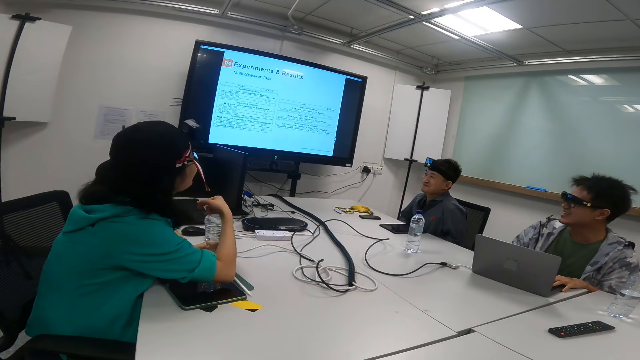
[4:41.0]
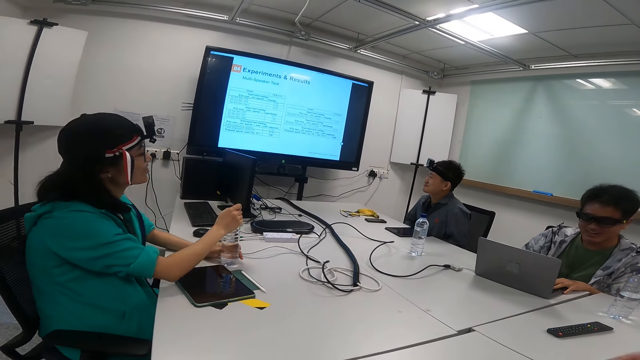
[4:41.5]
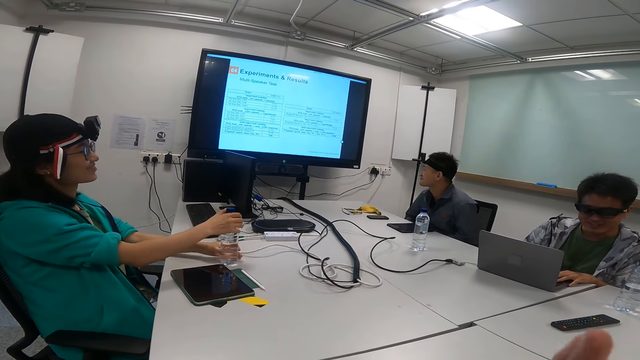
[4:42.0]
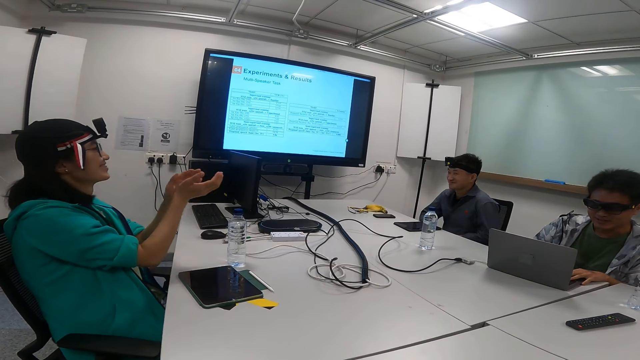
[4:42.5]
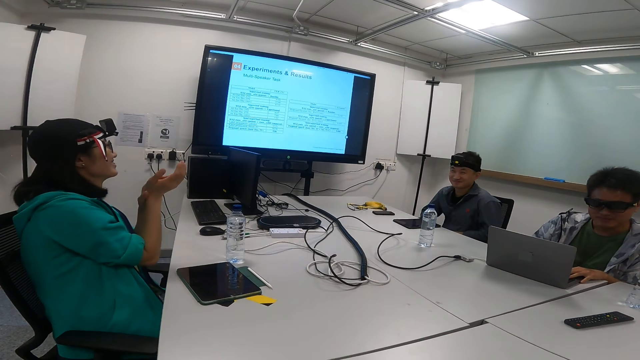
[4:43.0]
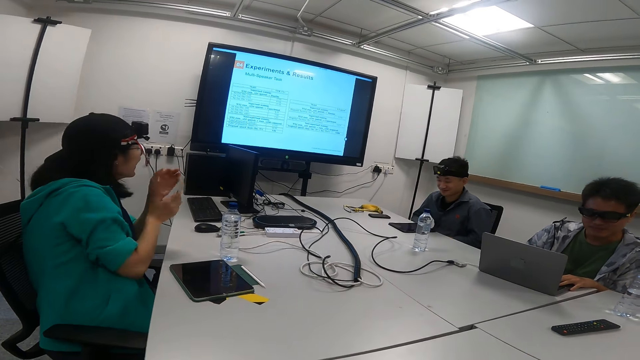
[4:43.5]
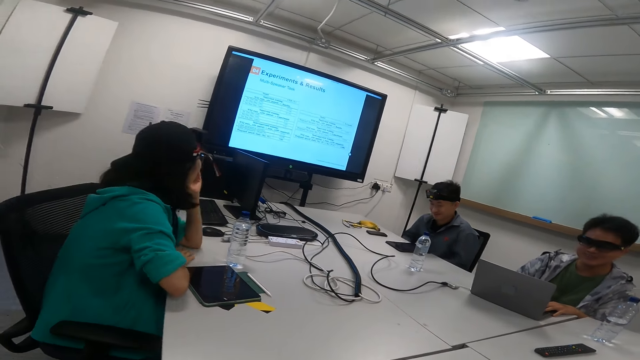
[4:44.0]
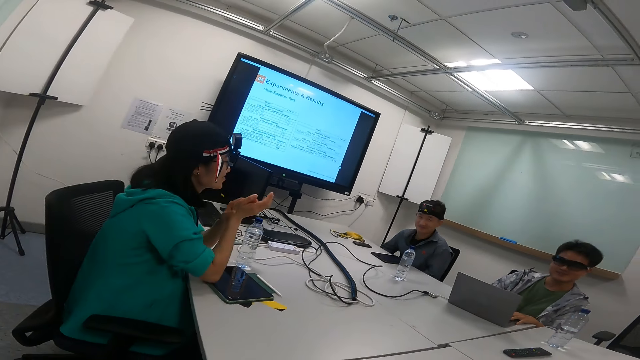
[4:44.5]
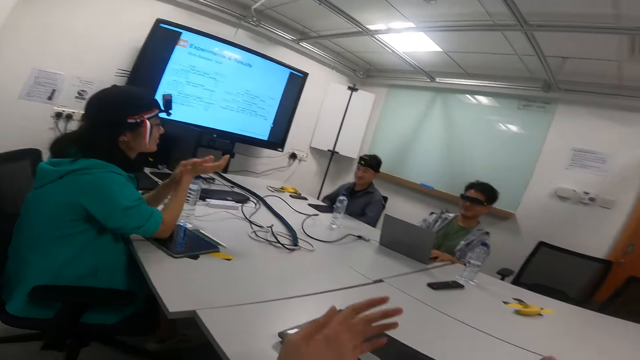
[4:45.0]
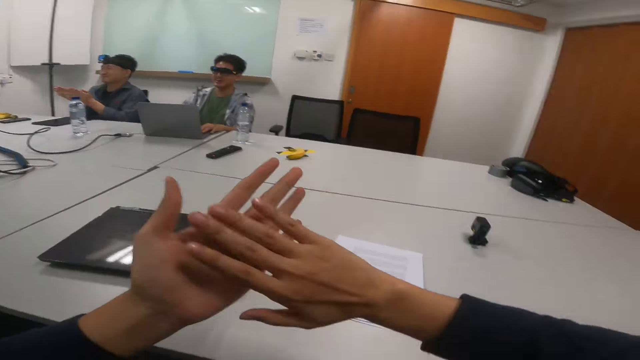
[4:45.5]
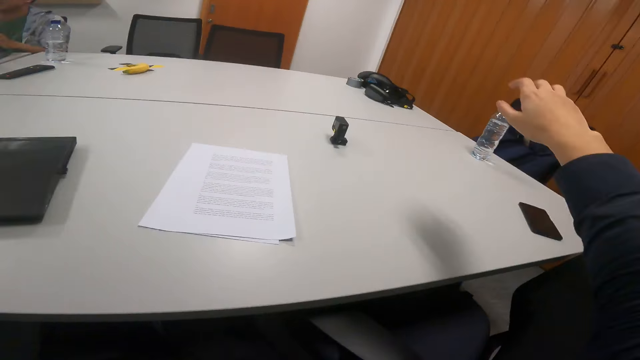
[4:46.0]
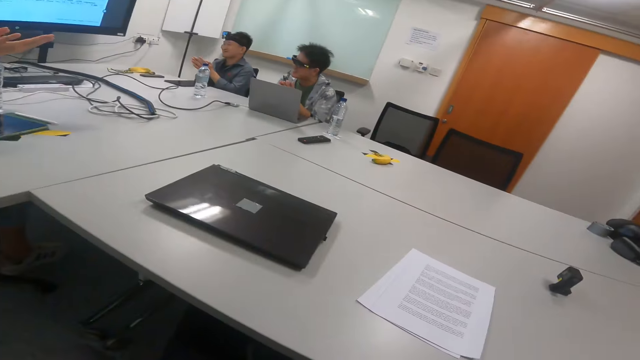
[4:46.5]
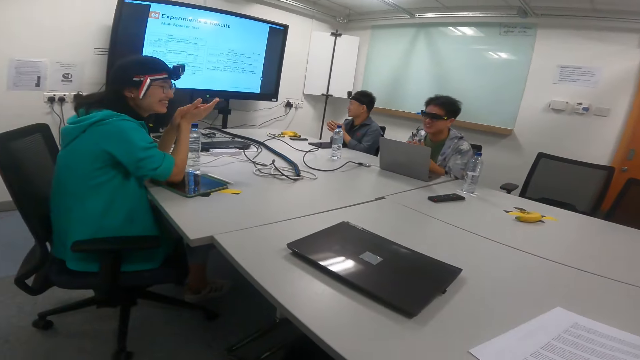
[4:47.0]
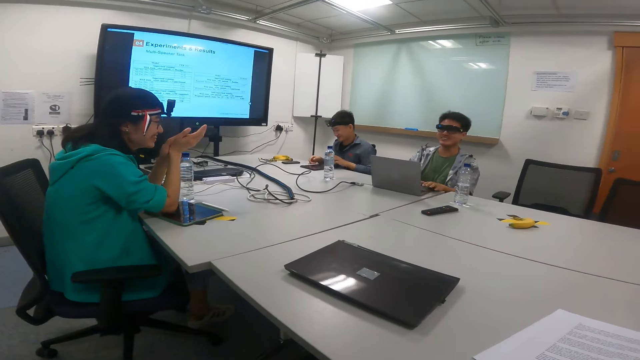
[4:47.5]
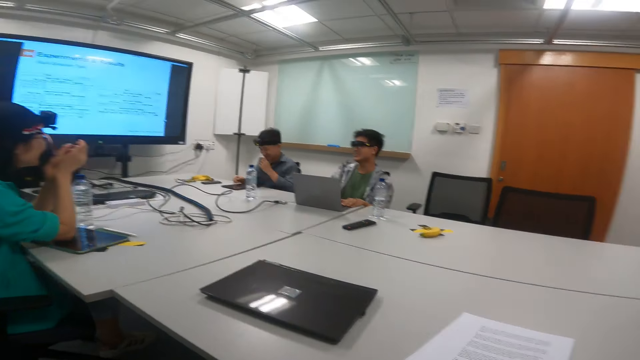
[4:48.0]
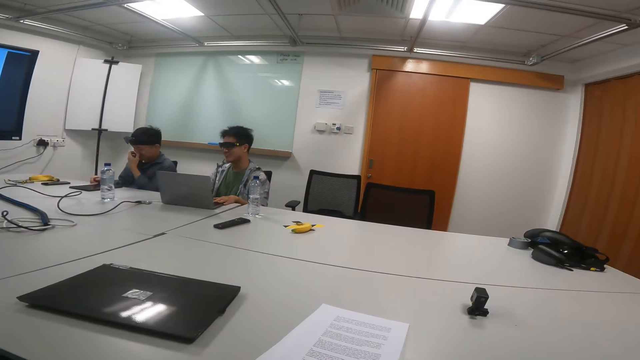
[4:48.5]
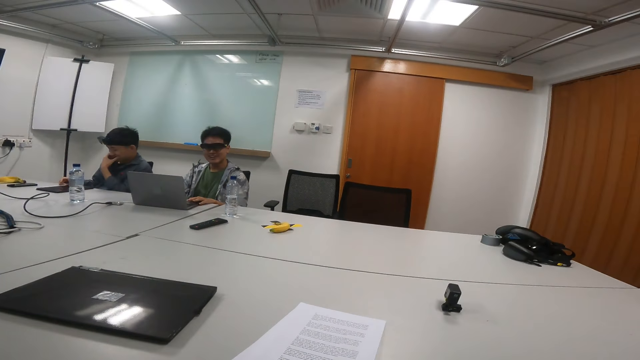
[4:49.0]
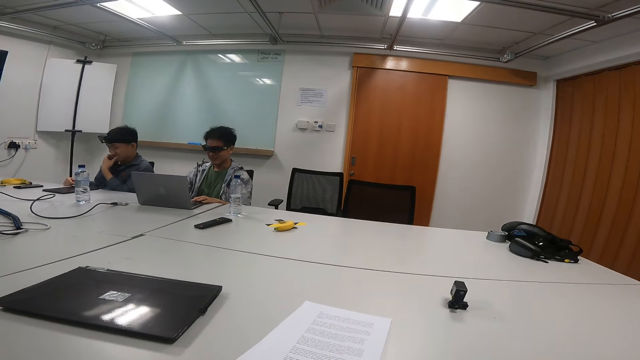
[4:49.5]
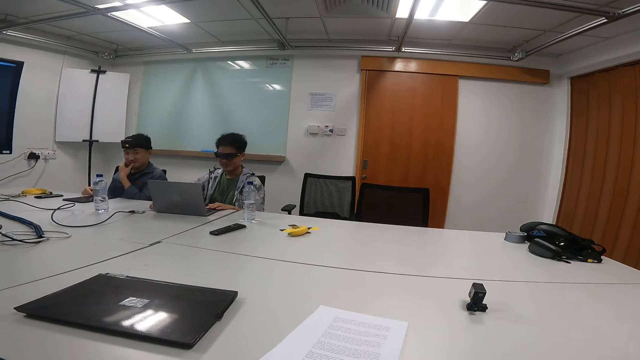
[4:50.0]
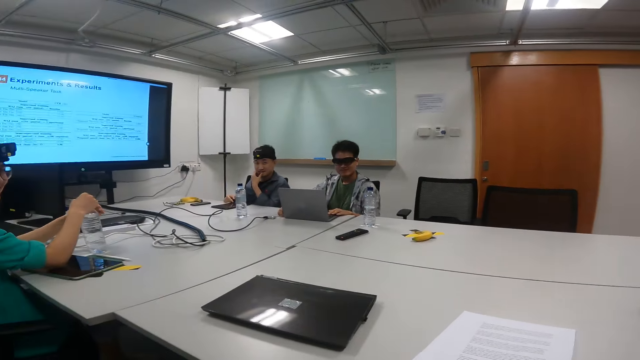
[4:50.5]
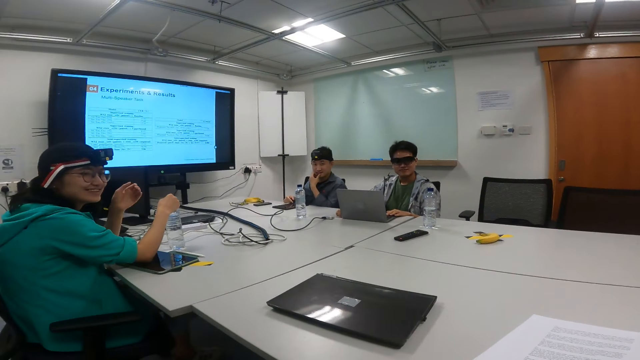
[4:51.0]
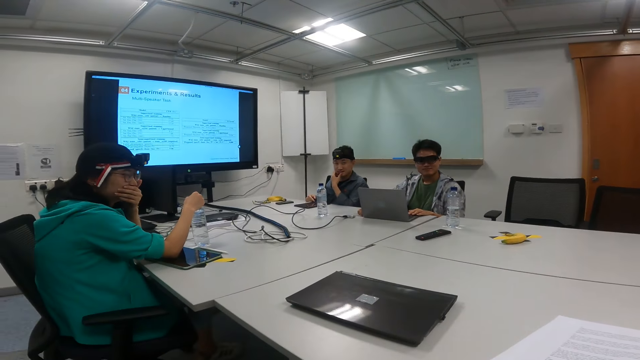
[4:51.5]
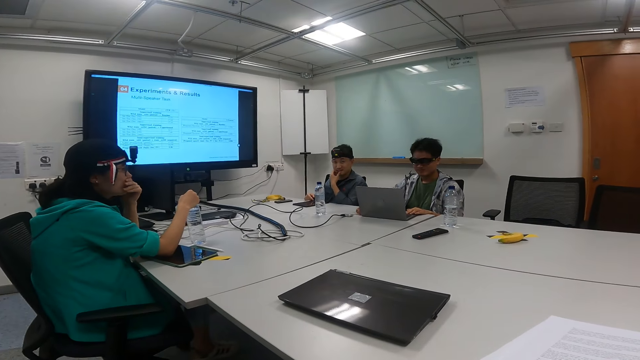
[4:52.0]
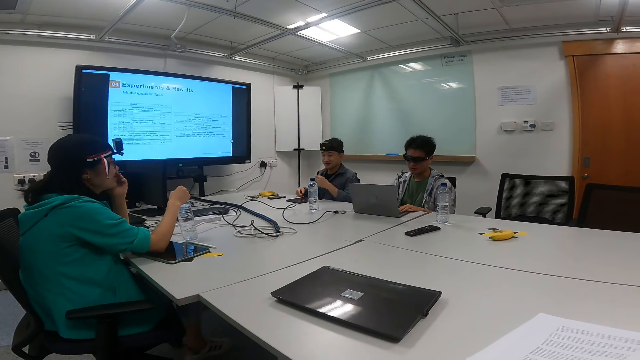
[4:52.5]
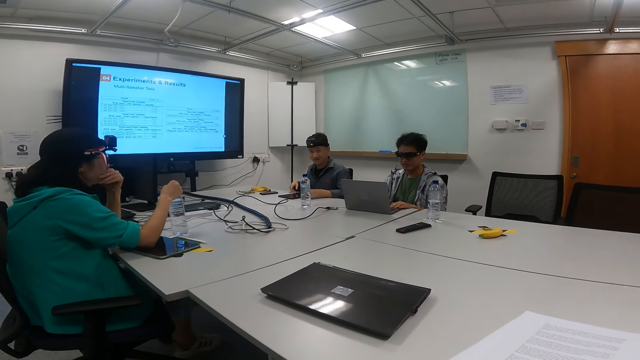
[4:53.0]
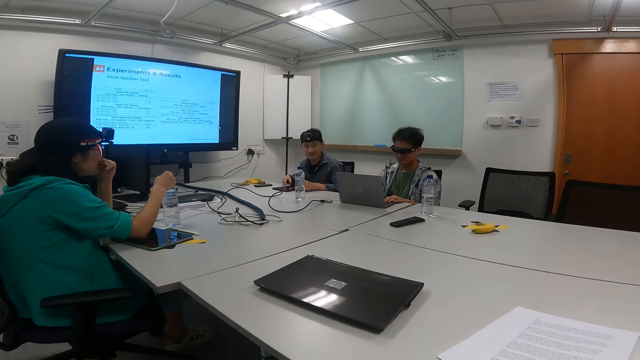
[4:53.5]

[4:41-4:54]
A person claps. The camera wearer claps and looks around. They look at the television screen.

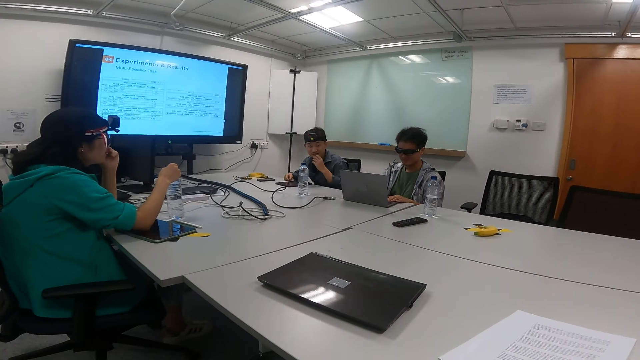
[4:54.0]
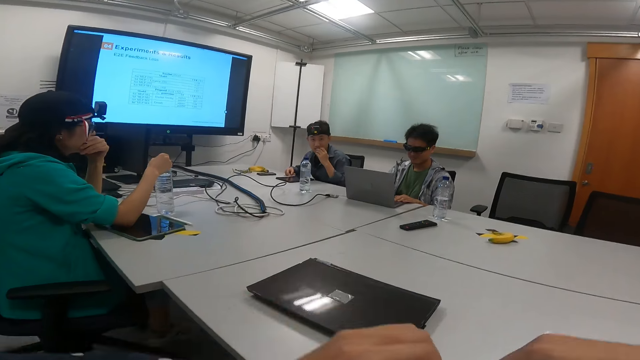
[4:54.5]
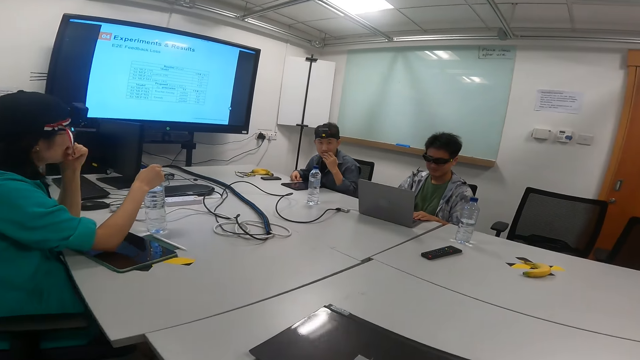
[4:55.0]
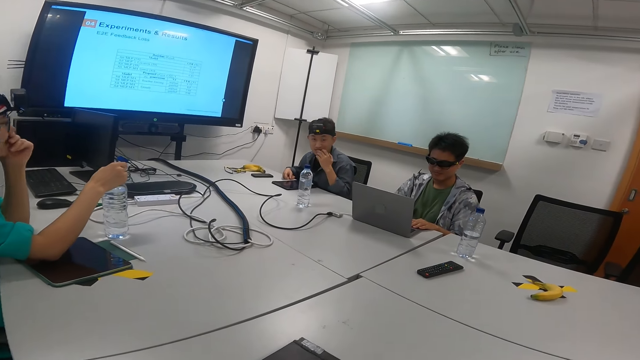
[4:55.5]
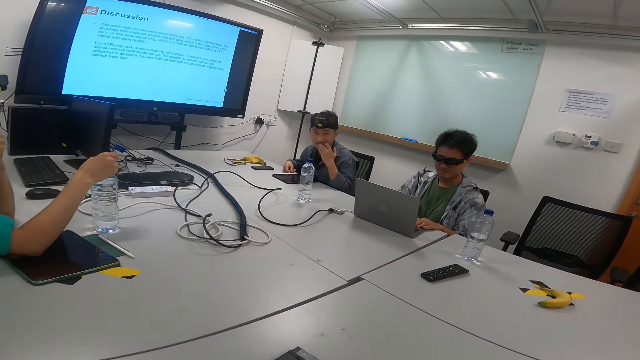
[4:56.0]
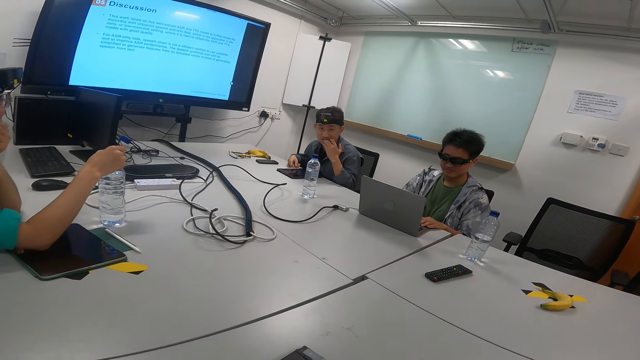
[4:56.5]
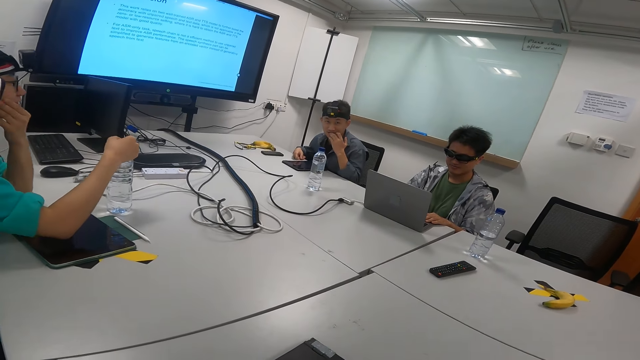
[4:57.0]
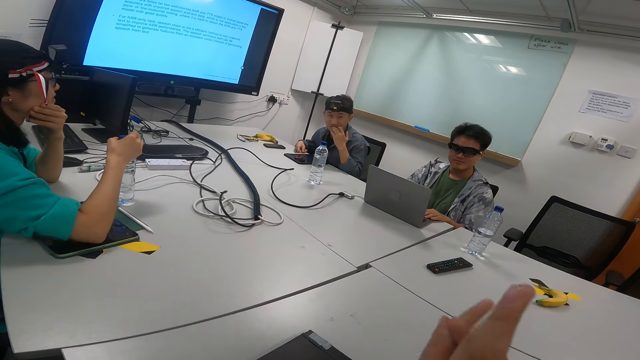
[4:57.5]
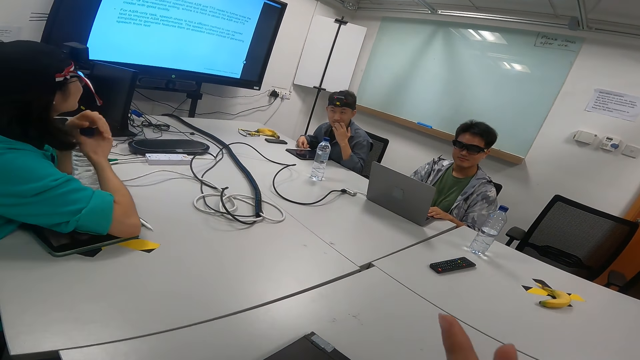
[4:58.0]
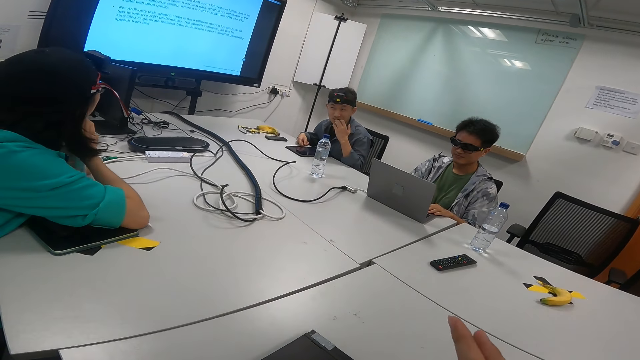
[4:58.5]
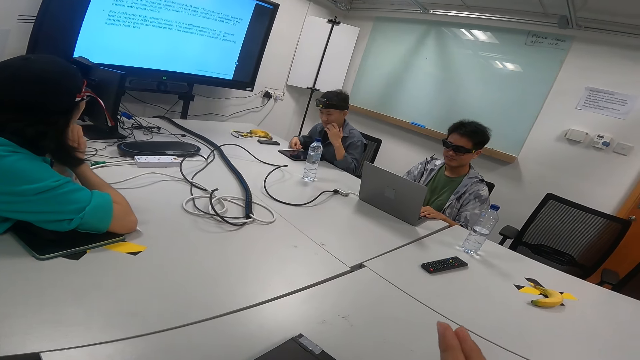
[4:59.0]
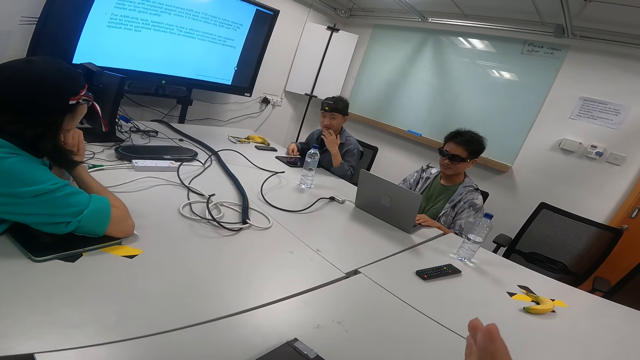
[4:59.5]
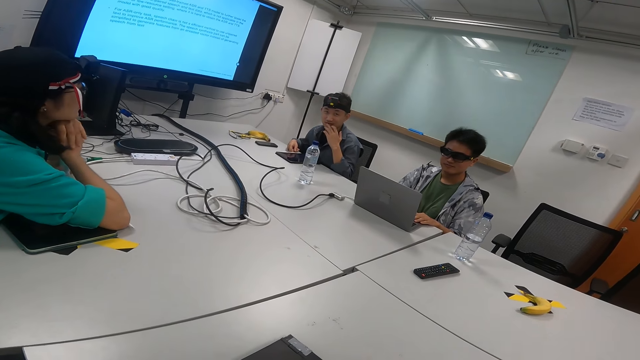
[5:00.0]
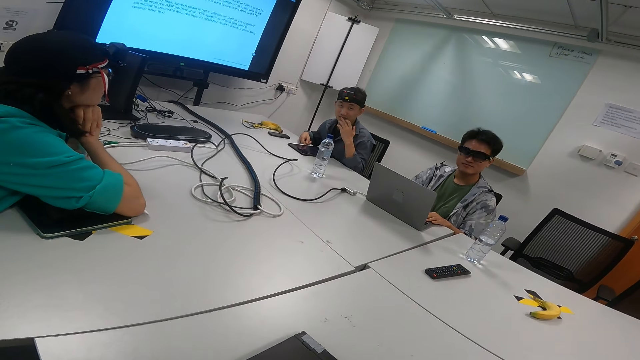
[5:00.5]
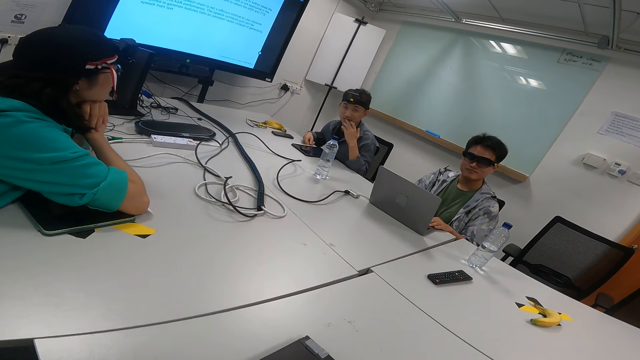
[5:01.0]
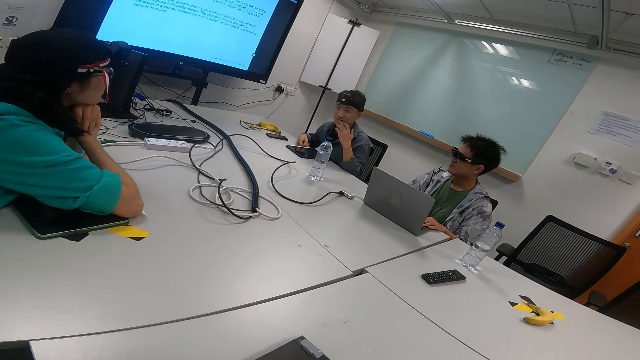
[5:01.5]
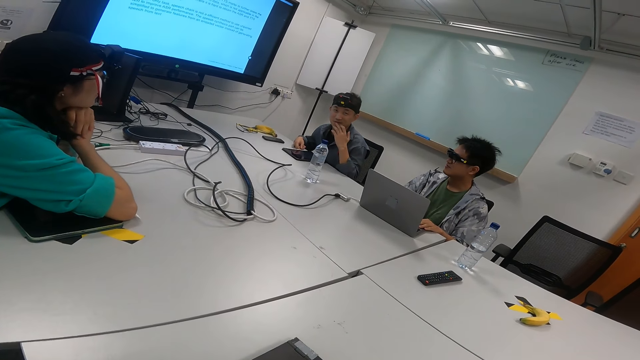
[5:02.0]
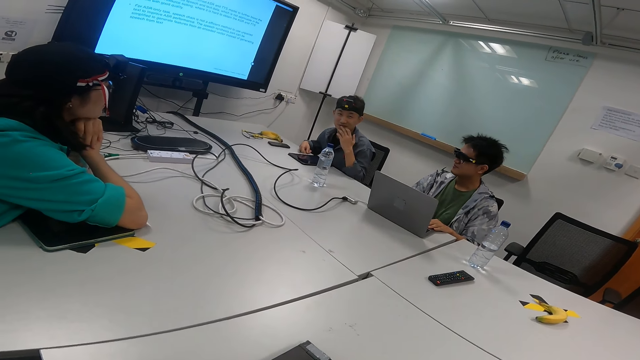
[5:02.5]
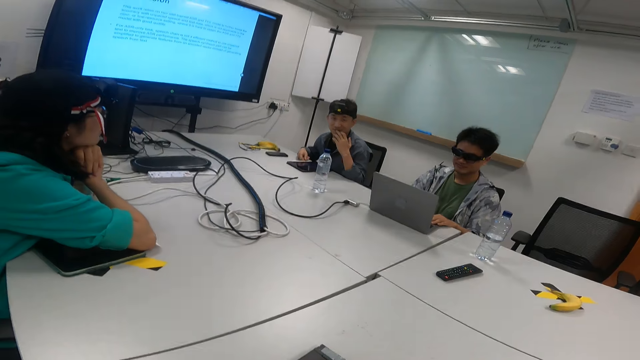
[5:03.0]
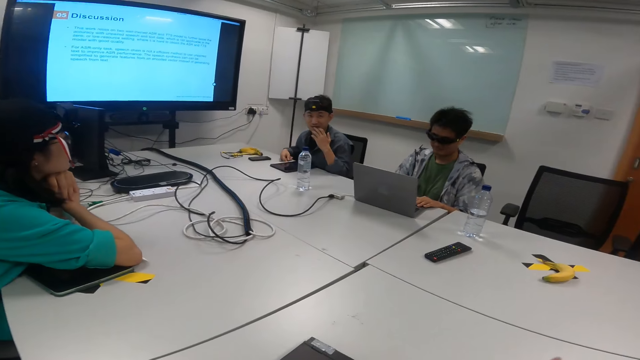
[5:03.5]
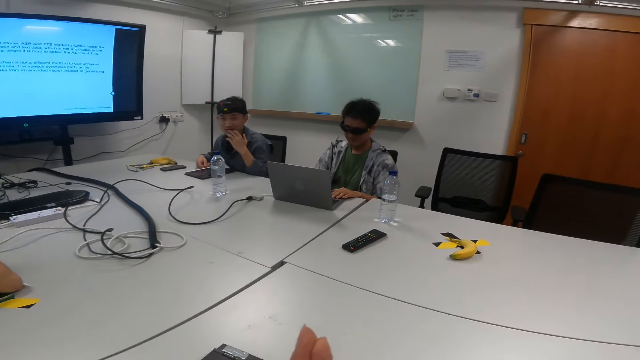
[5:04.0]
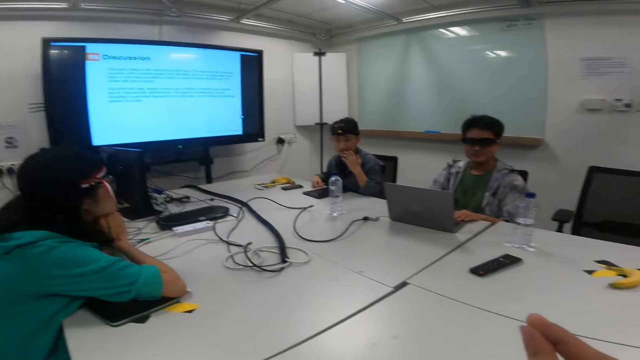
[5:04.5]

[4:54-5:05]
The camera wearer talks to a man. They gesture with hands.
